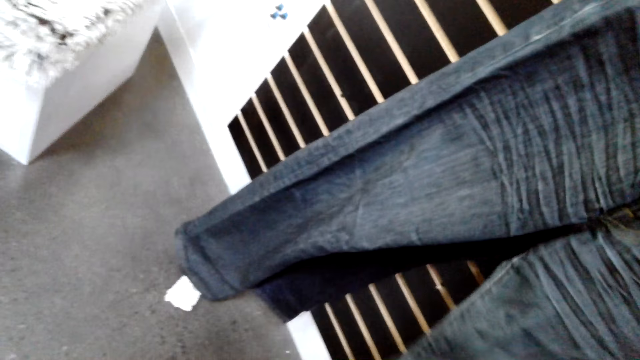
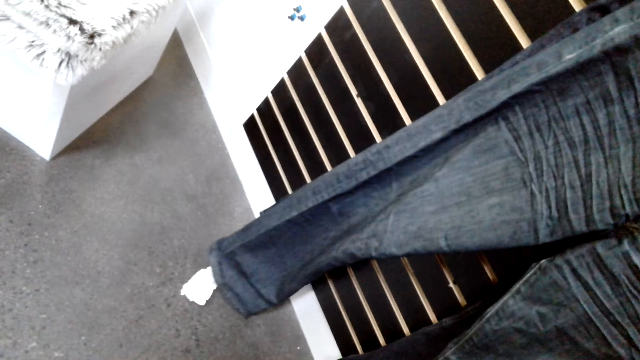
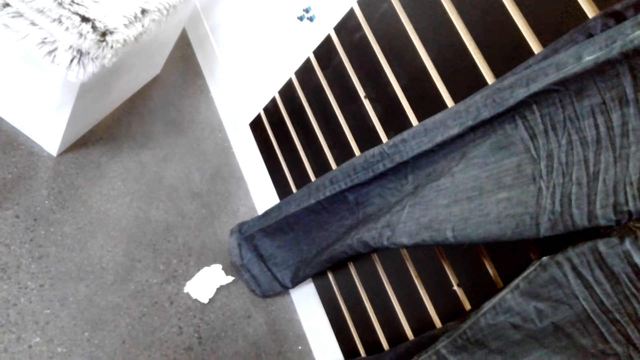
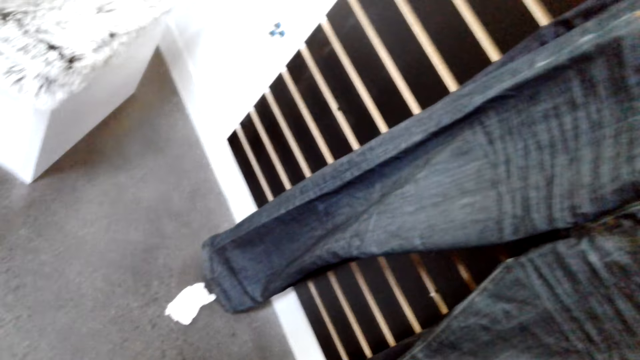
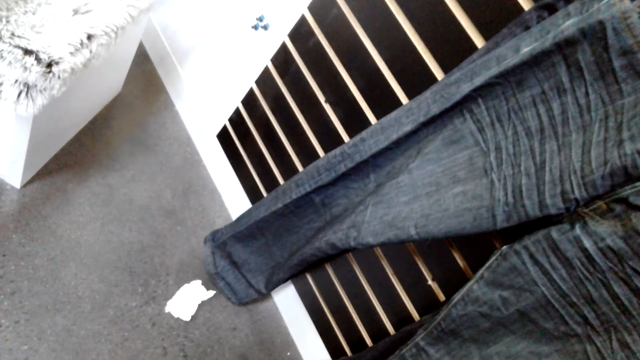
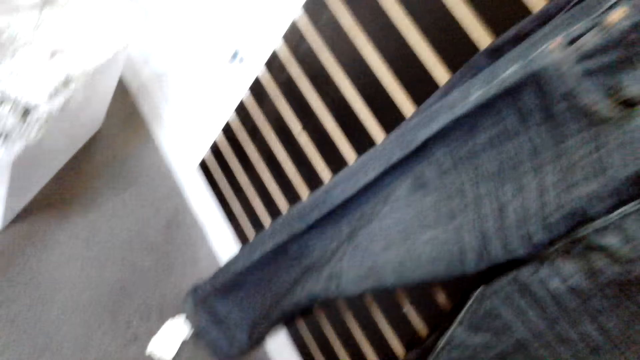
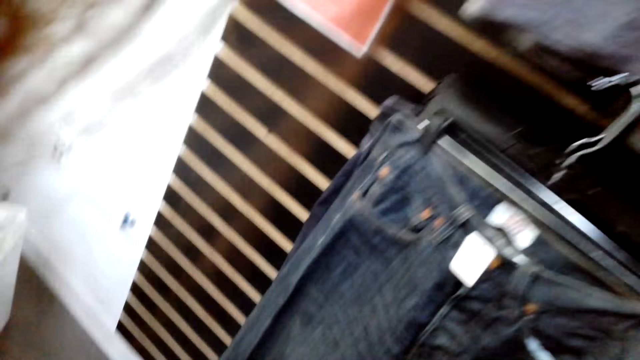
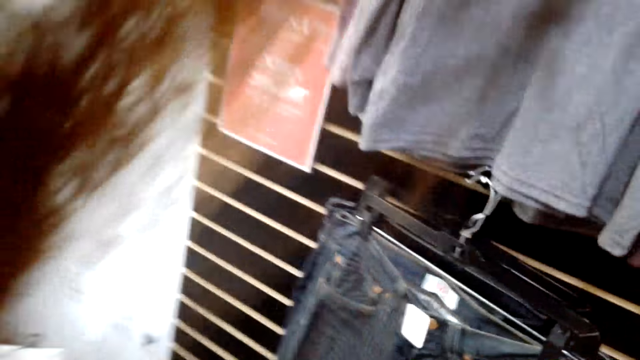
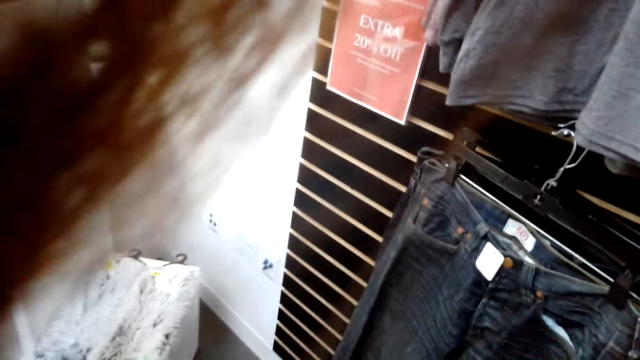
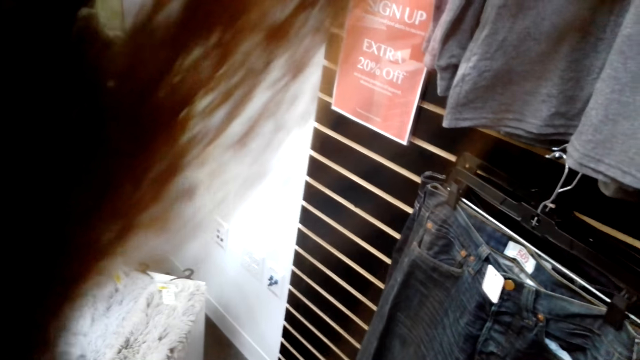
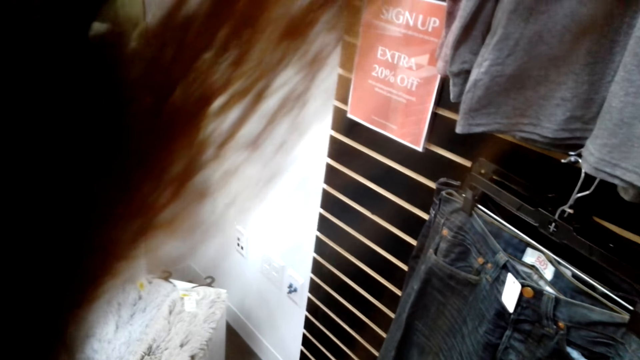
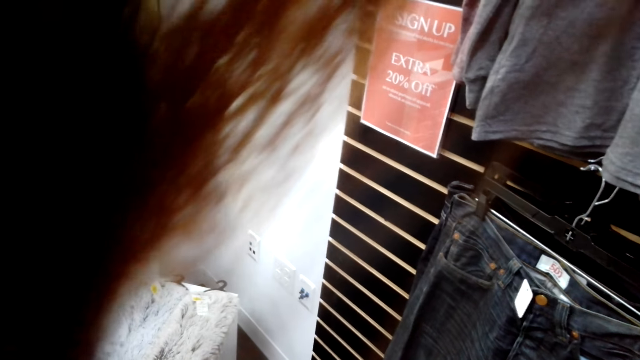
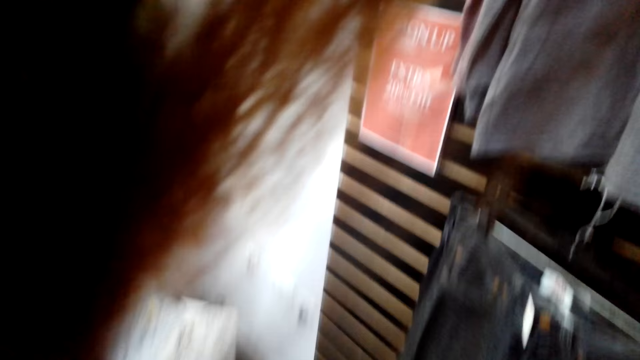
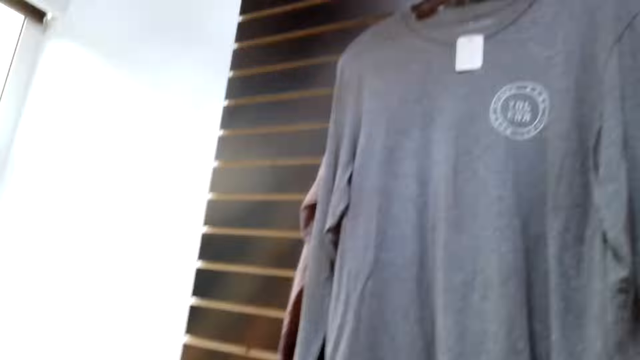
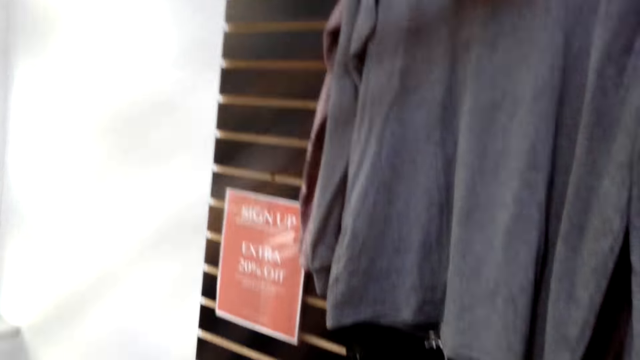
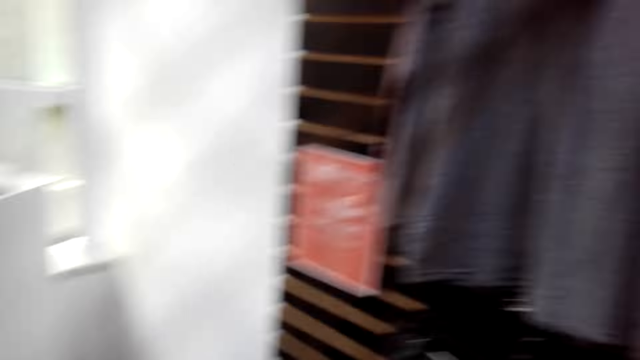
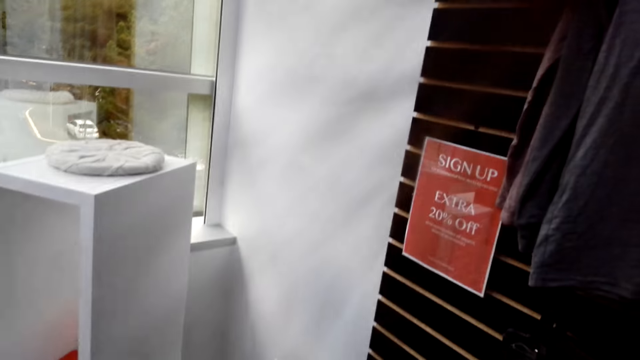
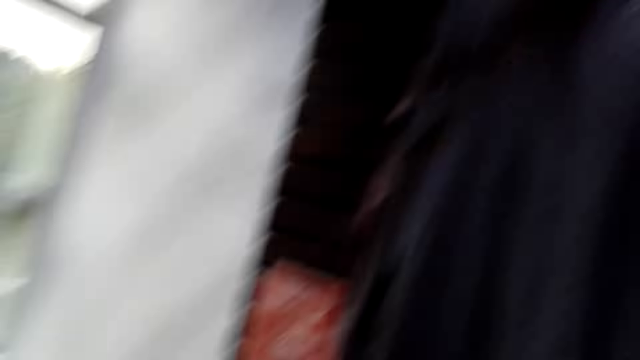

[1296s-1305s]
The camera wearer stares at the trousers on the hanger. They demonstrate something to a woman.

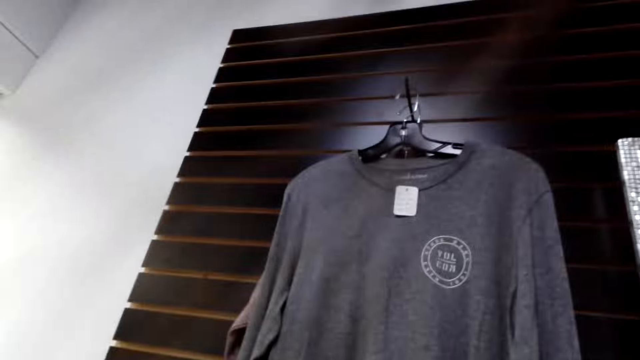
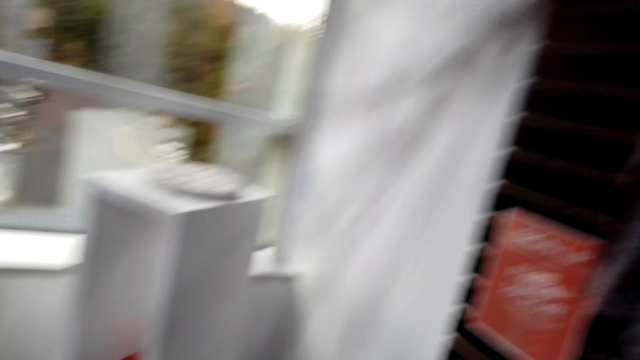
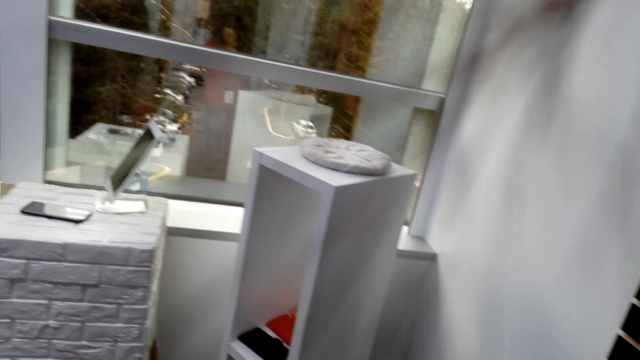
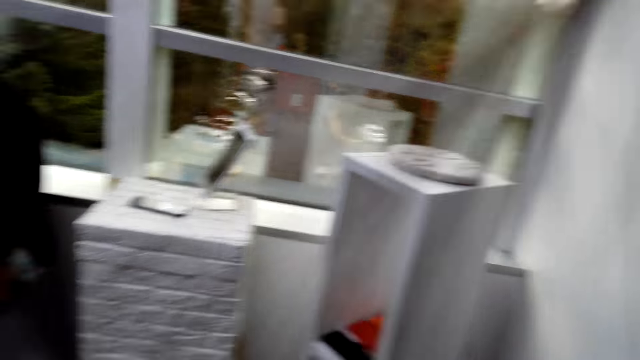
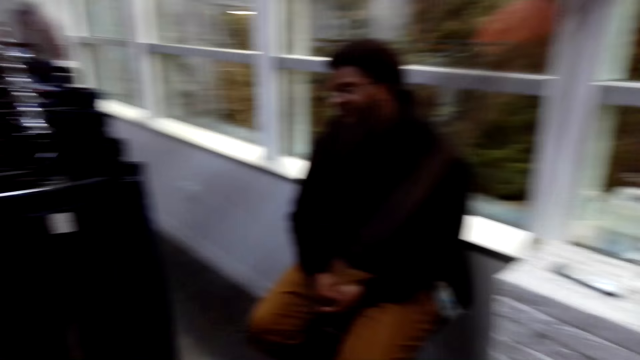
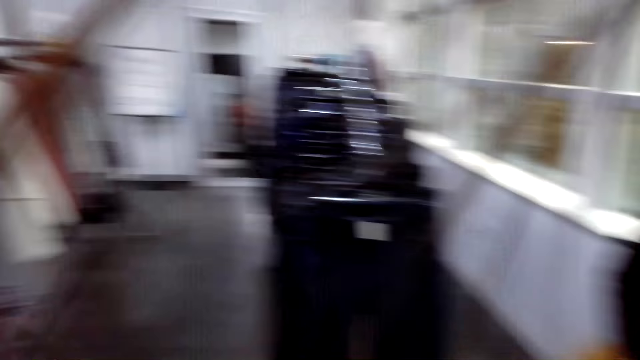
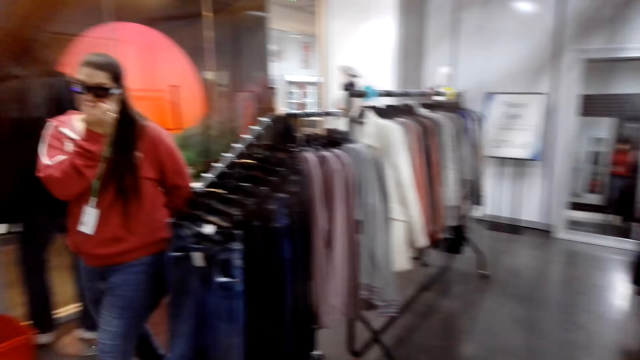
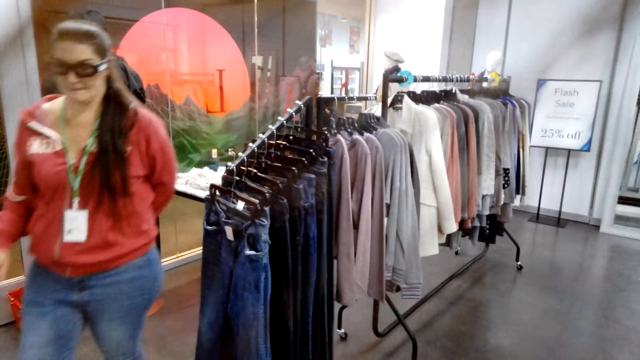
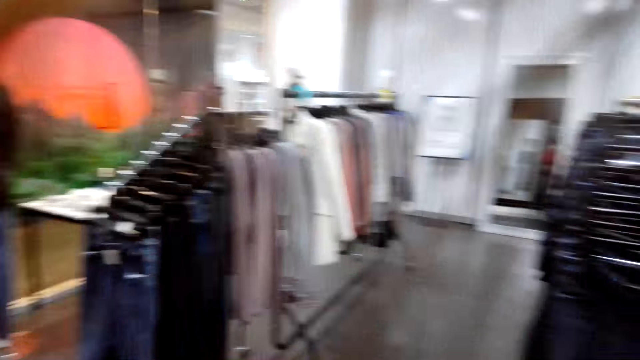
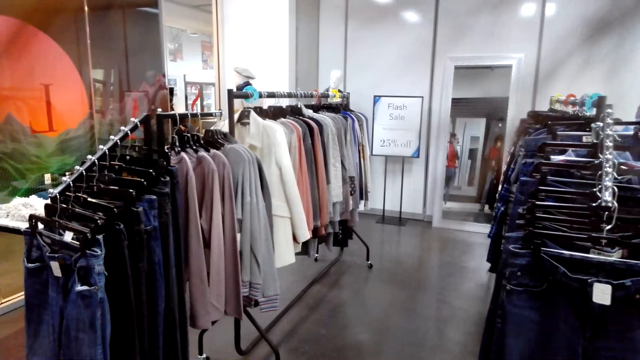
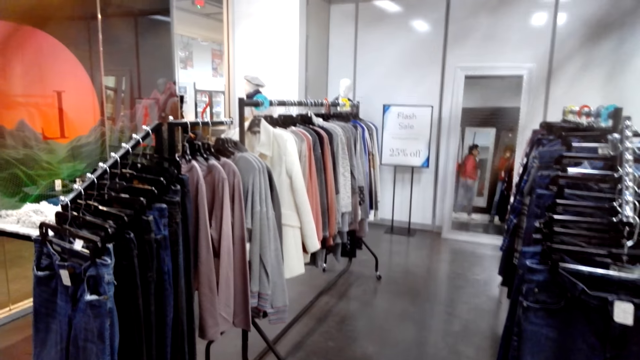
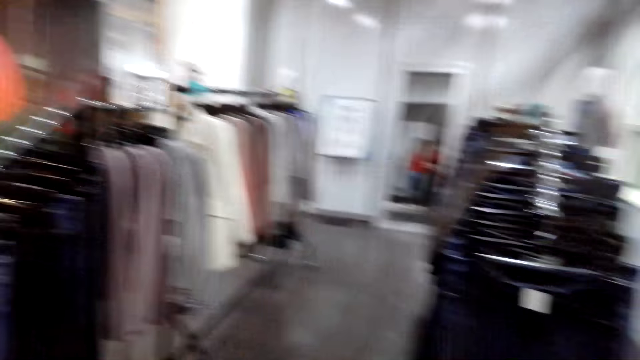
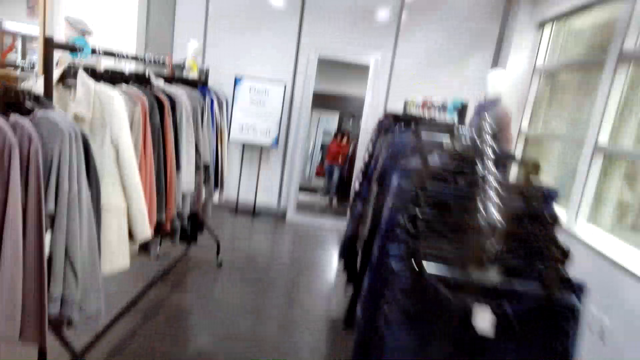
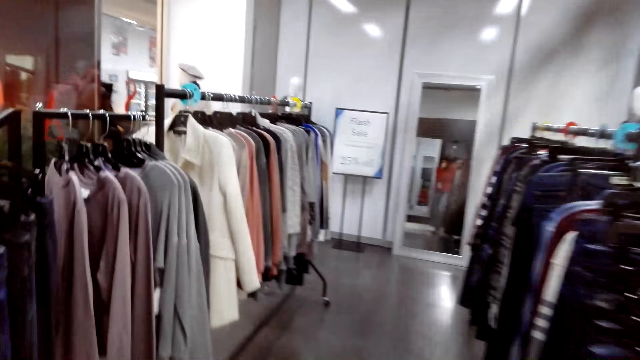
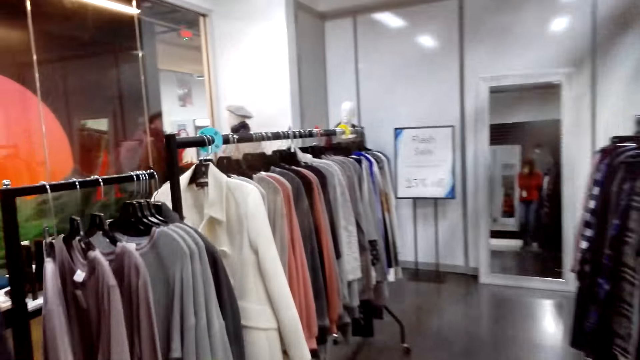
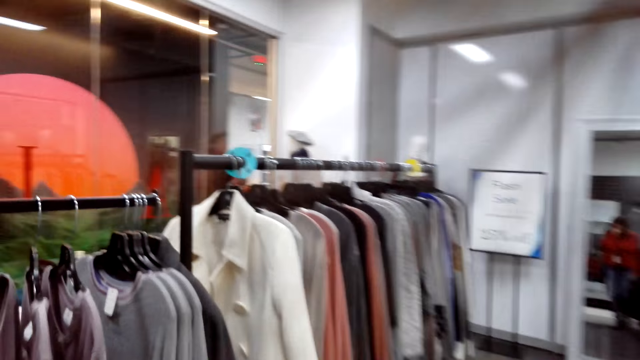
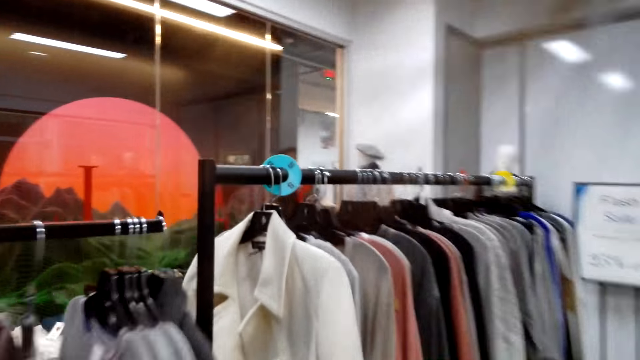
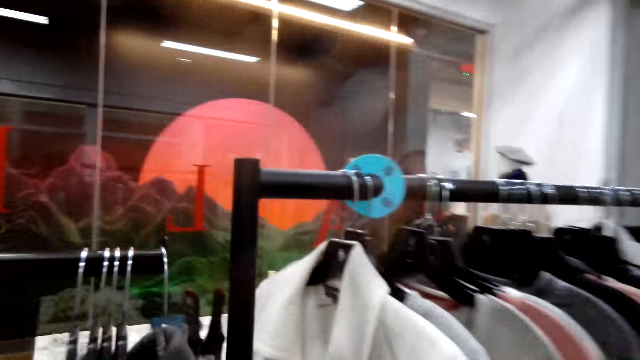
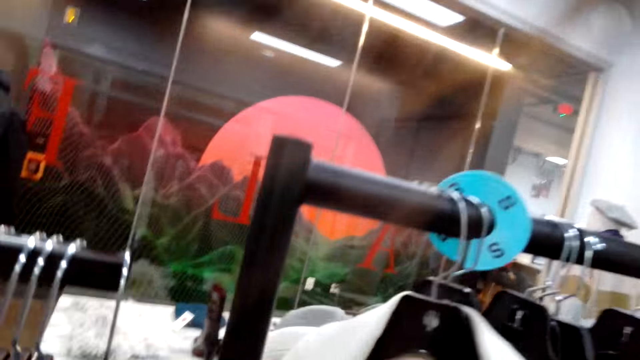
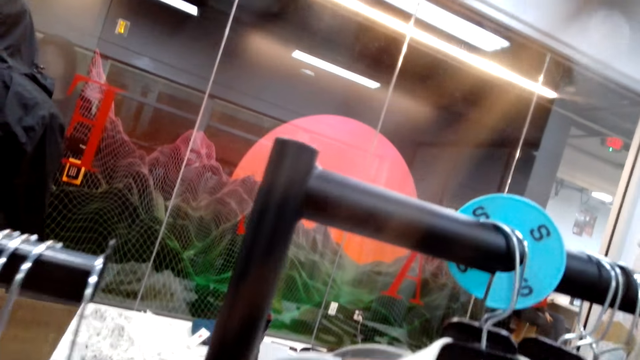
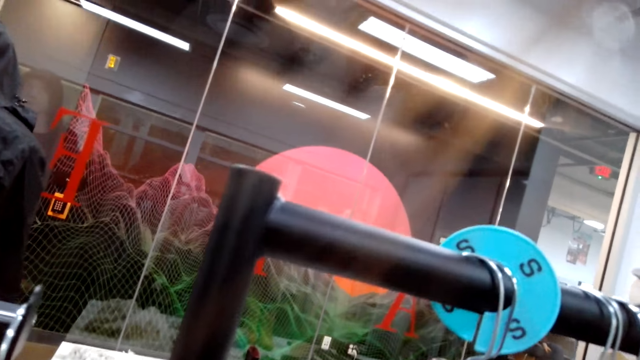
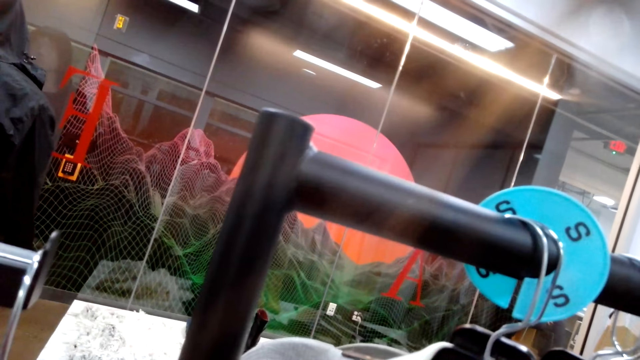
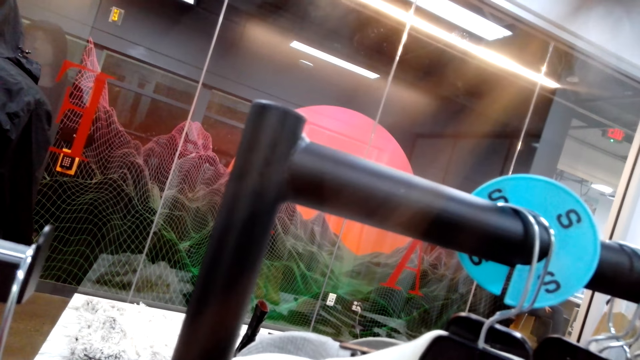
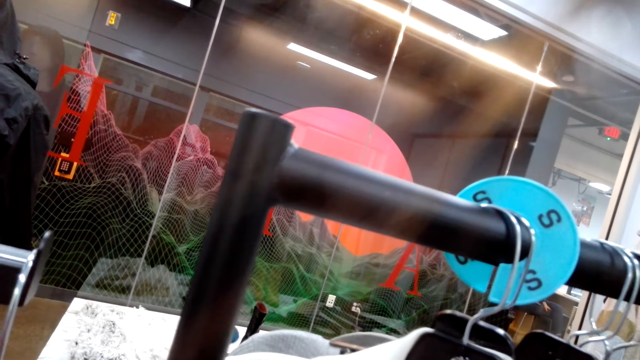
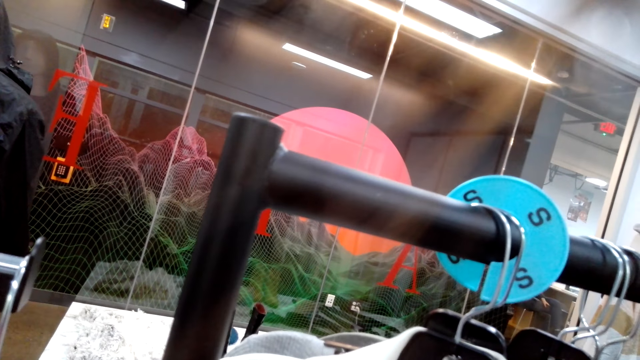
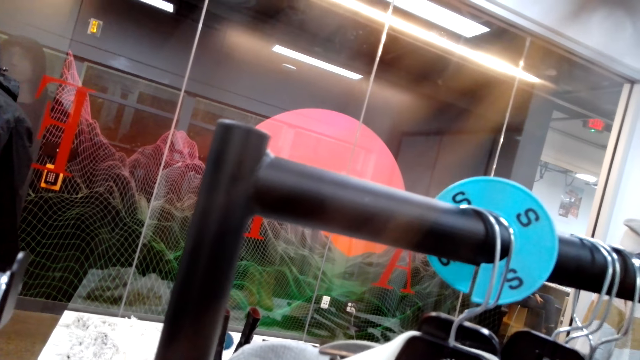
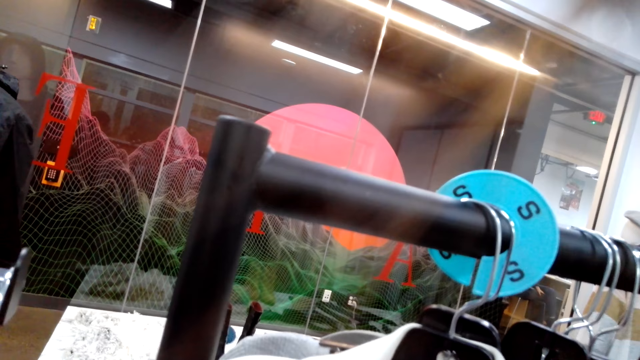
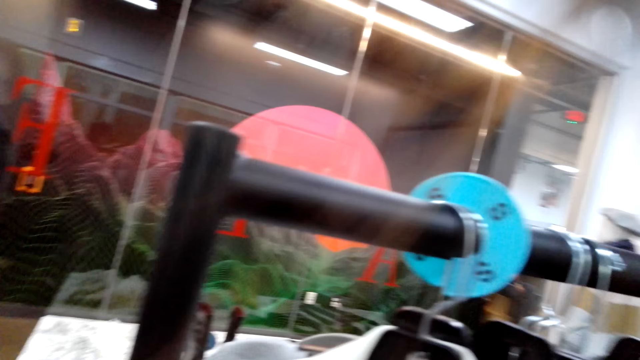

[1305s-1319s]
The camera wearer looks around the room. A woman moves around the shop. A man walks around the room. The camera wearer walks around the room. They select the tops on the hanger.
